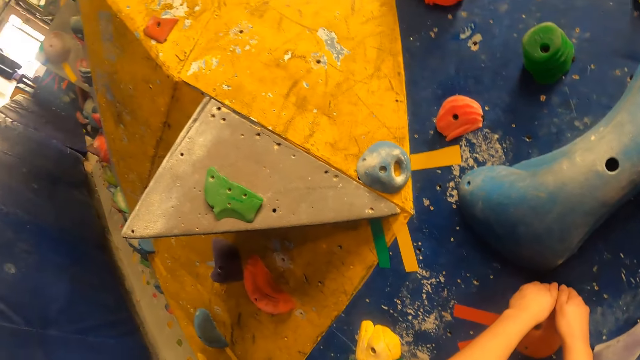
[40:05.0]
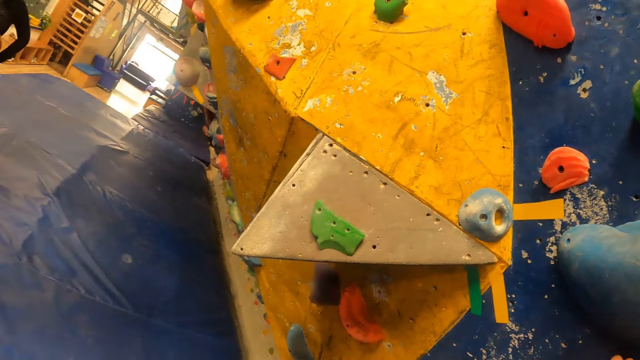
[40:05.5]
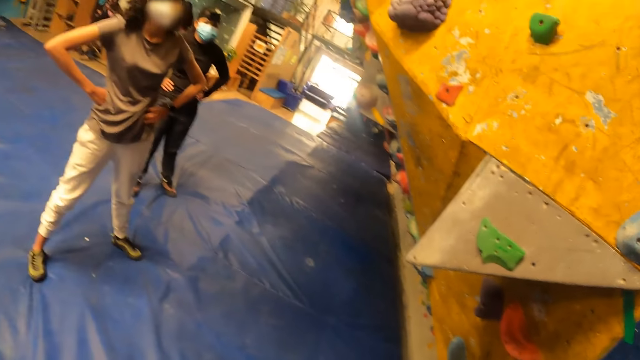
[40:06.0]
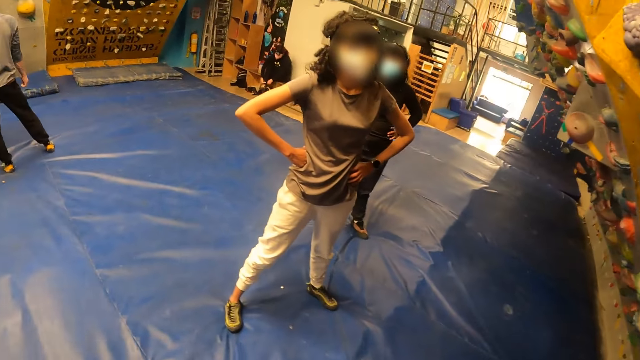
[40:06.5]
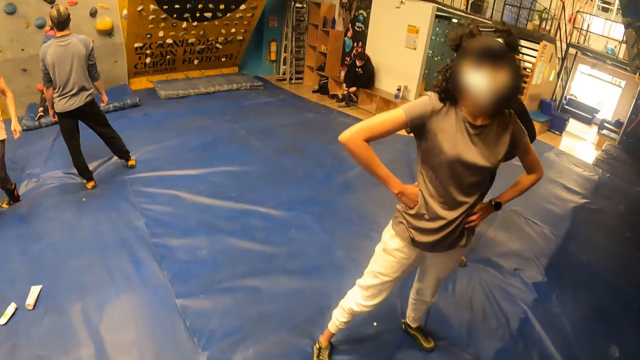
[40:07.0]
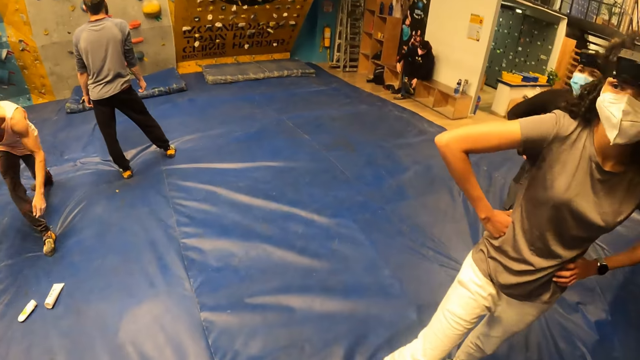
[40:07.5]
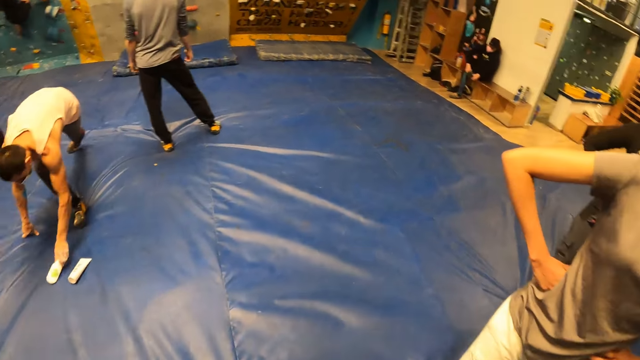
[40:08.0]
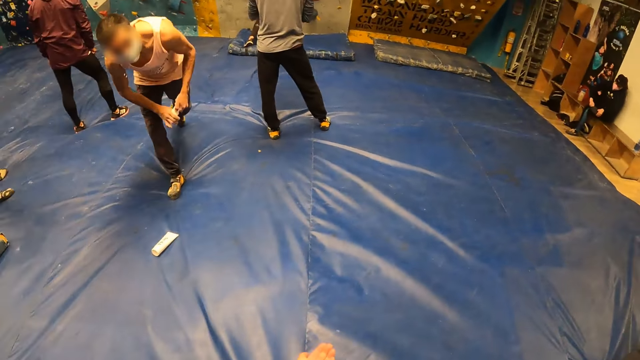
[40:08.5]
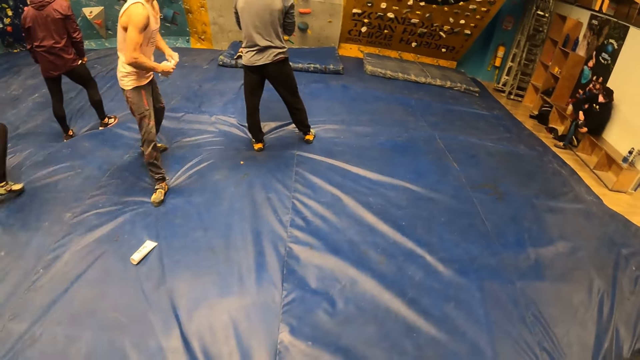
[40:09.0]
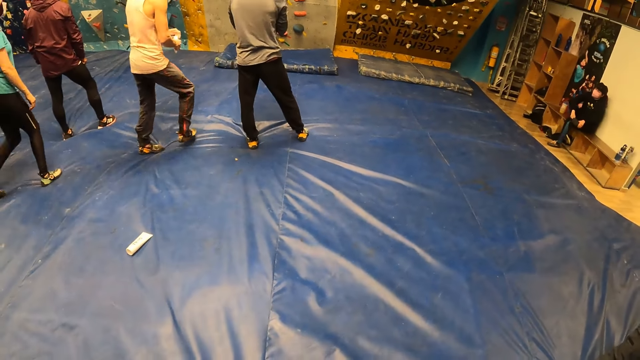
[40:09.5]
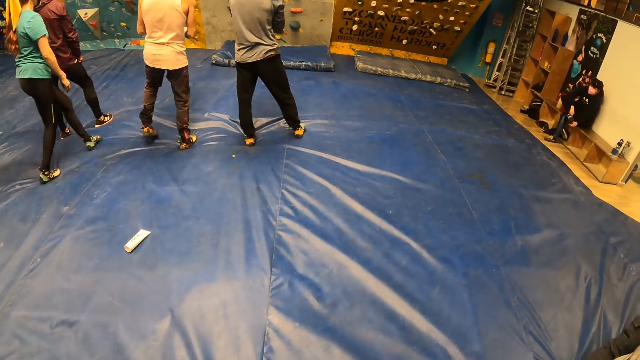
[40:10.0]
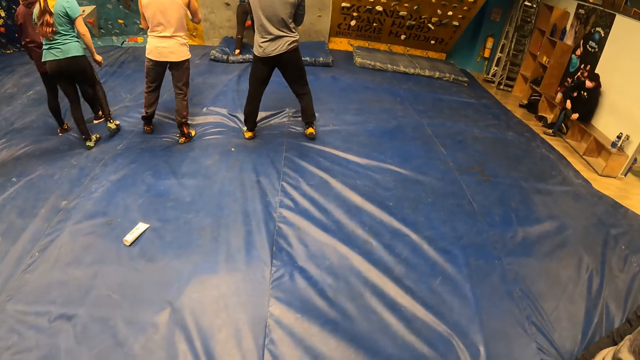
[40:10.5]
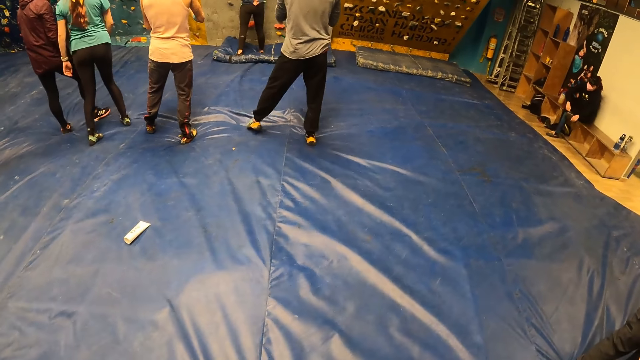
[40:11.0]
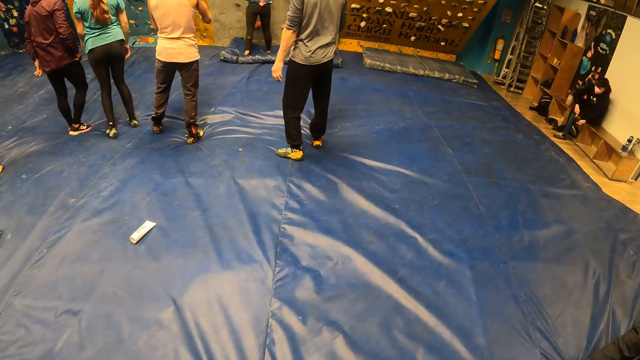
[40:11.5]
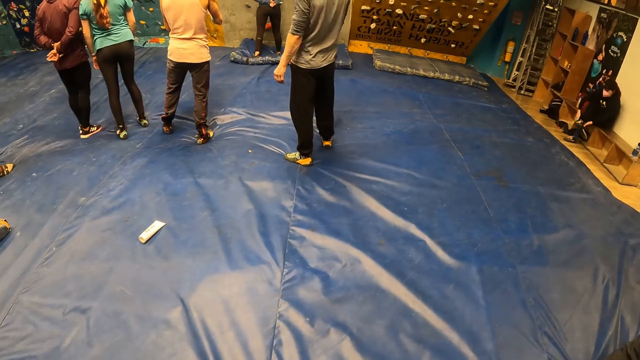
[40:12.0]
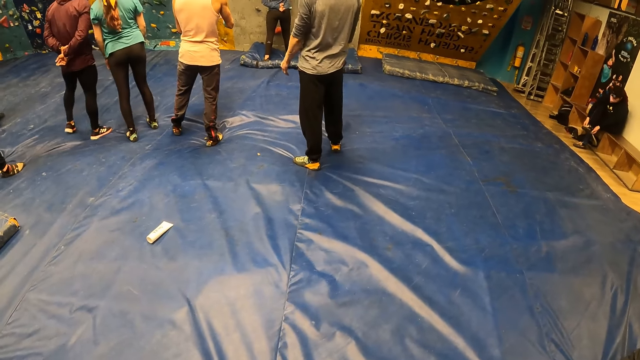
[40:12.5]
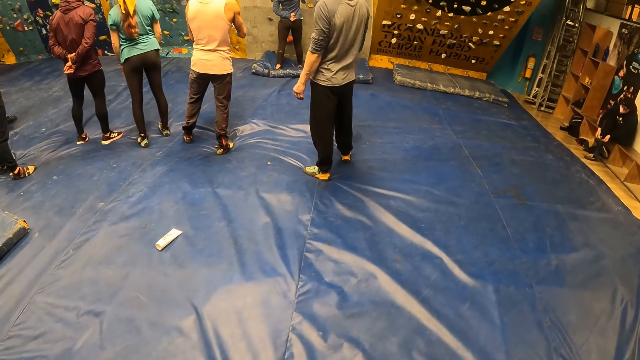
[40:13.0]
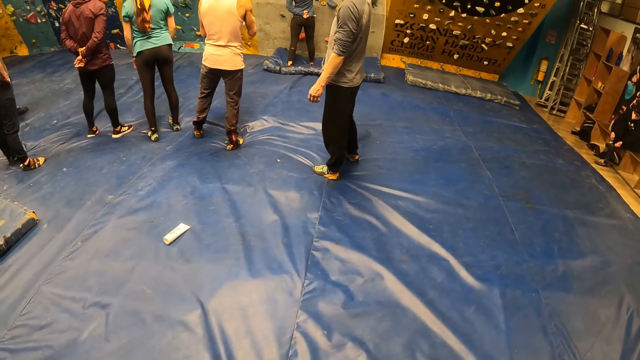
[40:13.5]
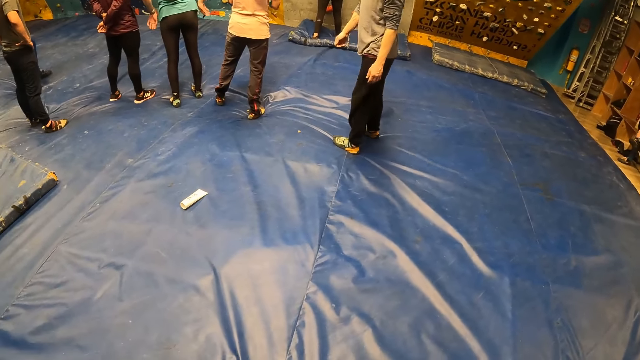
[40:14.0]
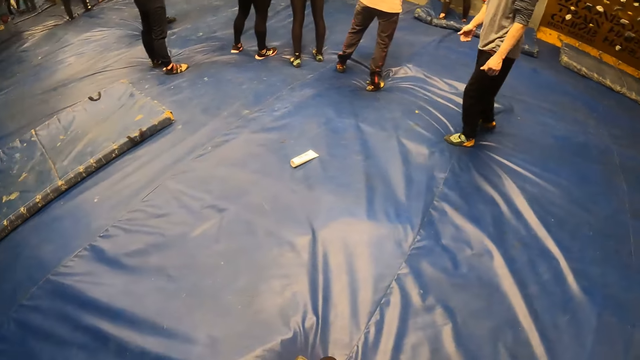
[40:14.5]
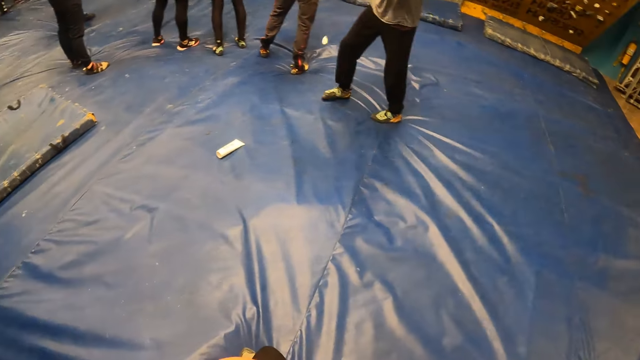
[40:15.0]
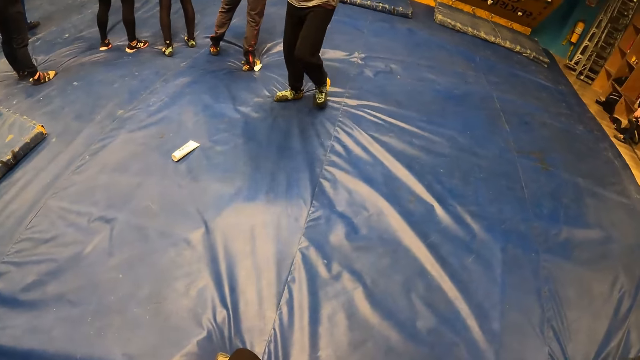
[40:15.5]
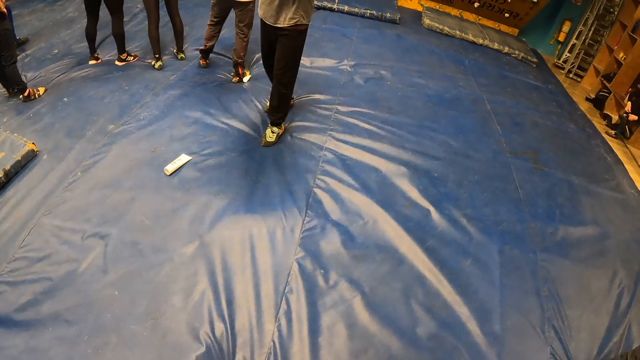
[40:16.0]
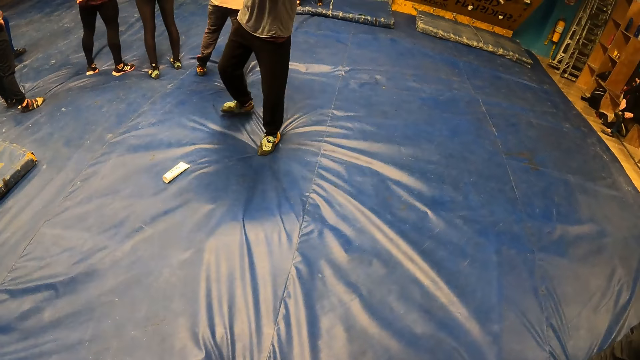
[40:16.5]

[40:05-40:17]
The camera wearer looks around the place. They move hands. They look around the place.

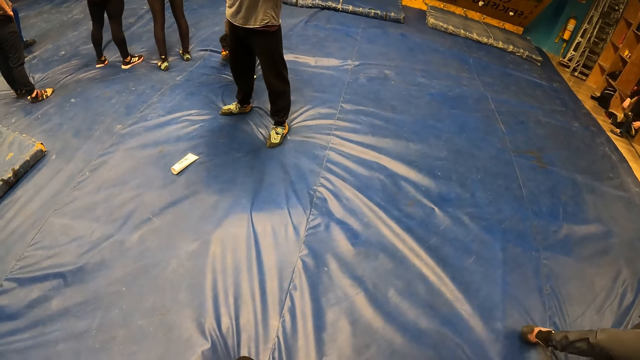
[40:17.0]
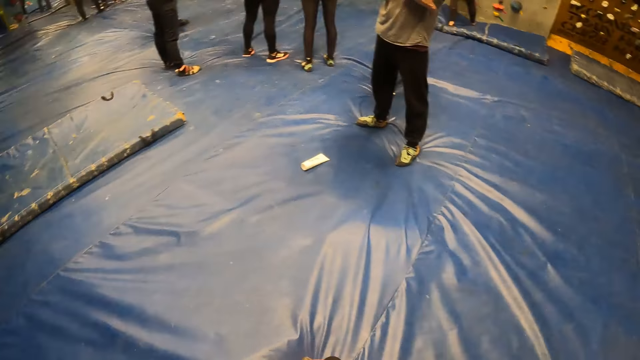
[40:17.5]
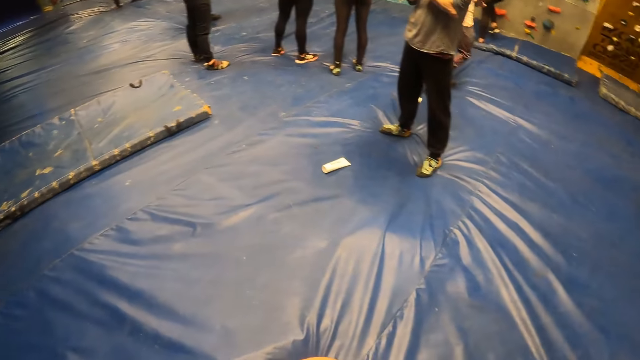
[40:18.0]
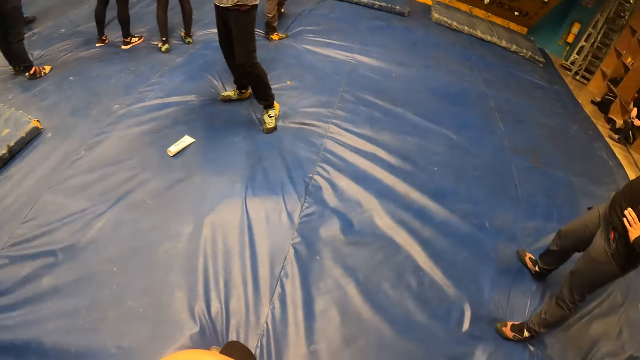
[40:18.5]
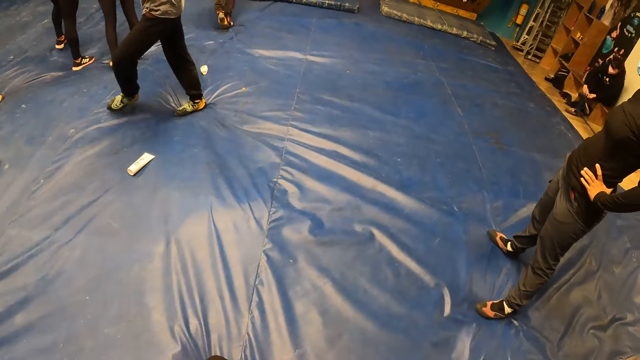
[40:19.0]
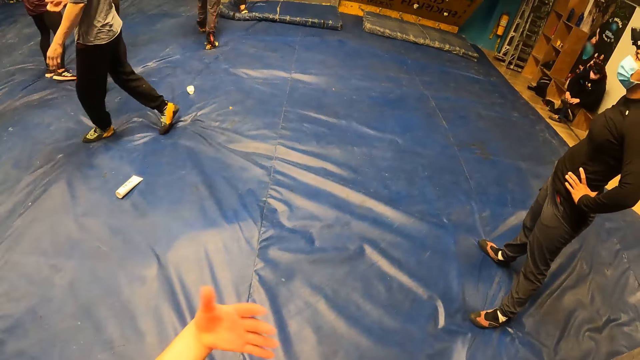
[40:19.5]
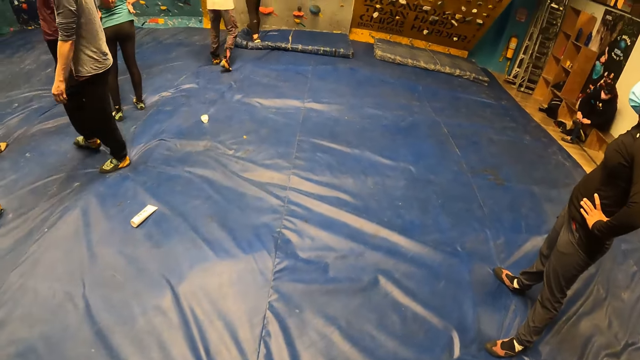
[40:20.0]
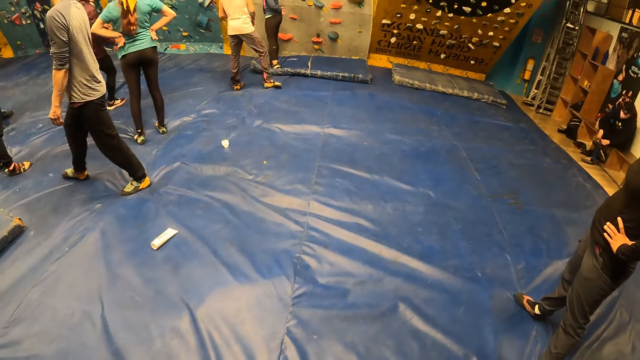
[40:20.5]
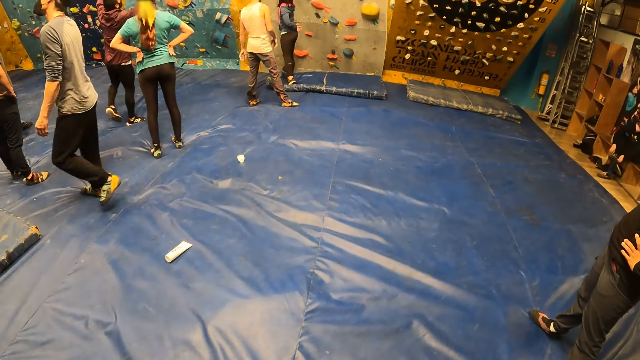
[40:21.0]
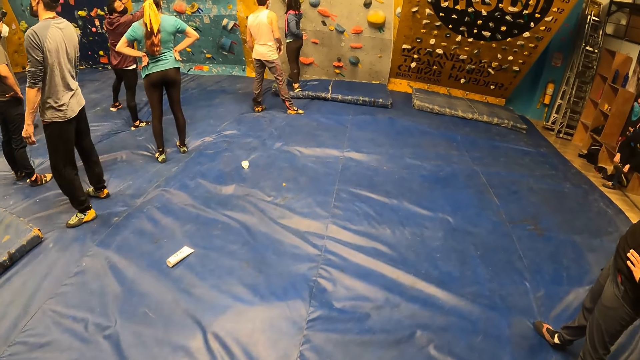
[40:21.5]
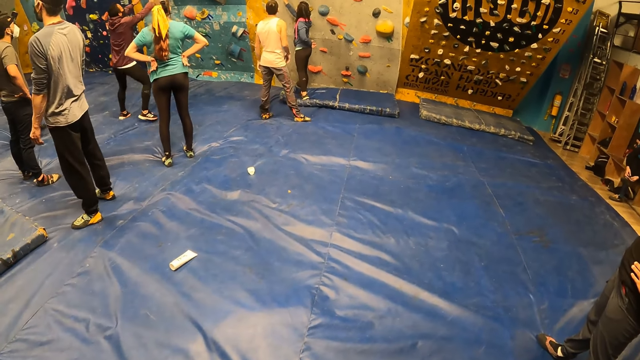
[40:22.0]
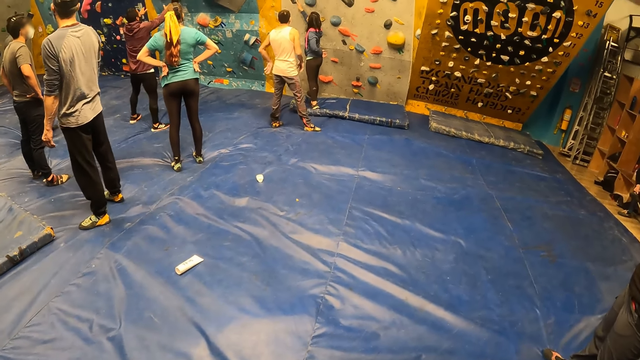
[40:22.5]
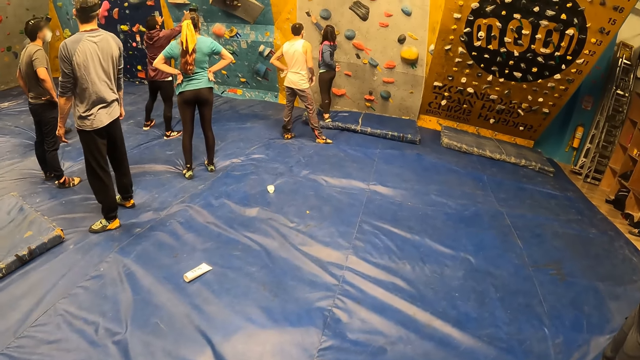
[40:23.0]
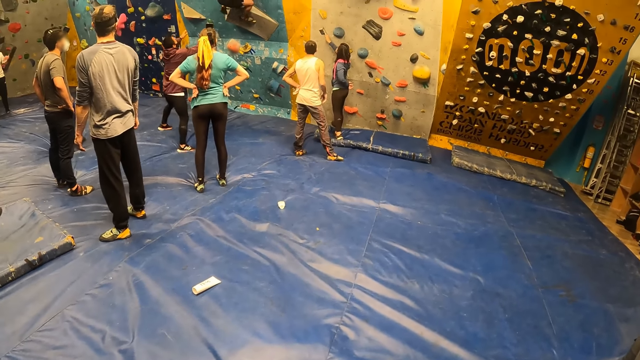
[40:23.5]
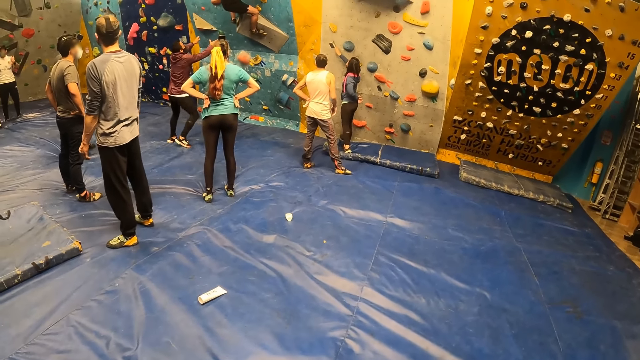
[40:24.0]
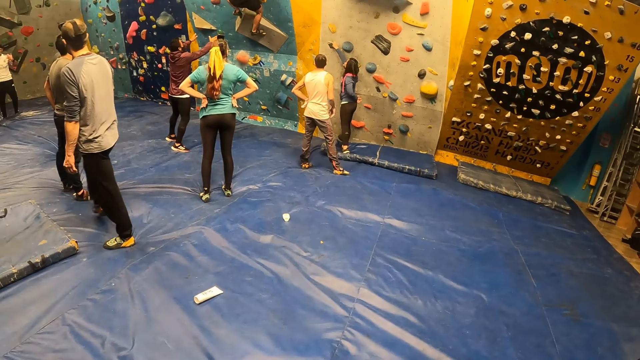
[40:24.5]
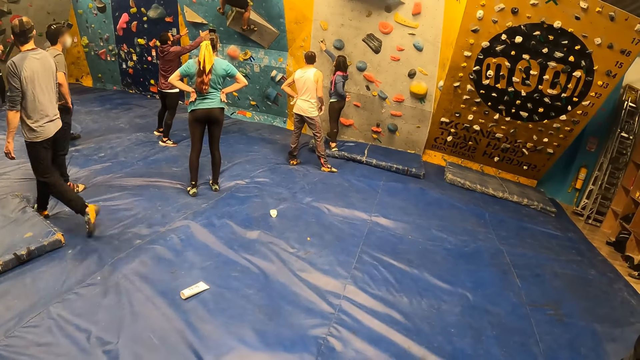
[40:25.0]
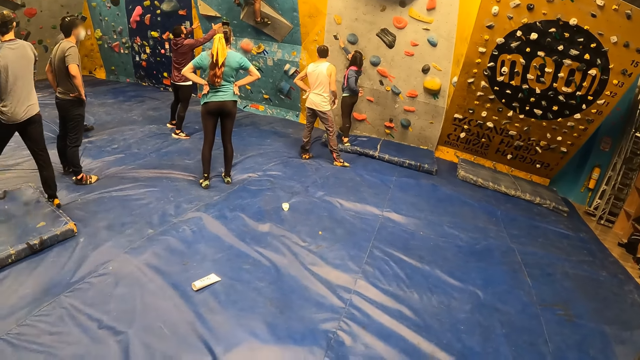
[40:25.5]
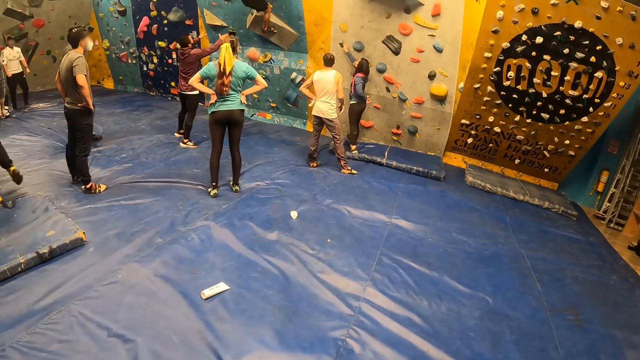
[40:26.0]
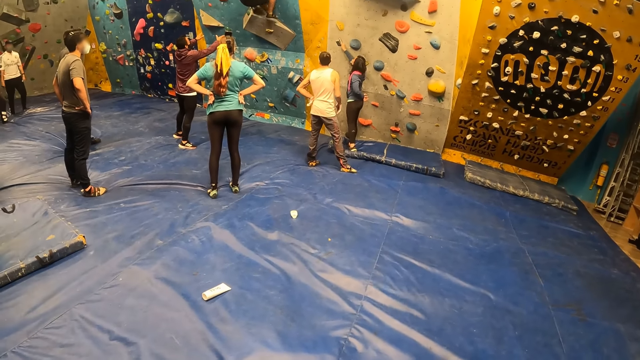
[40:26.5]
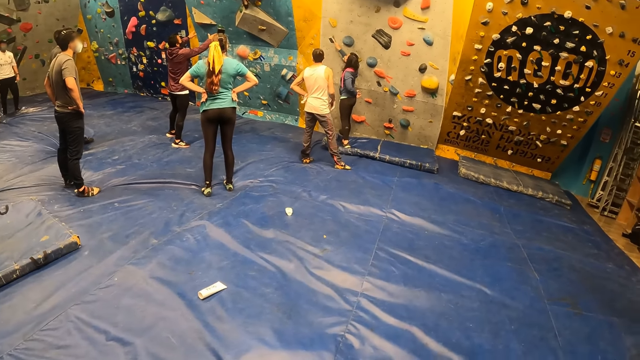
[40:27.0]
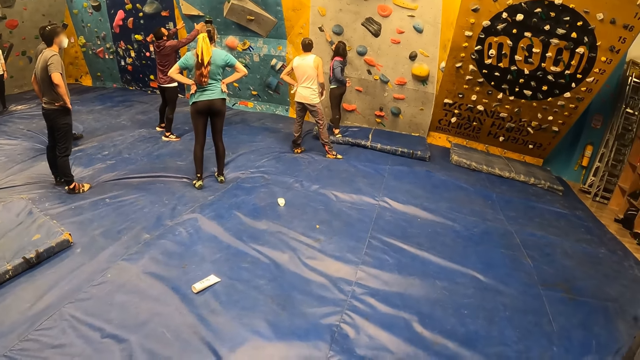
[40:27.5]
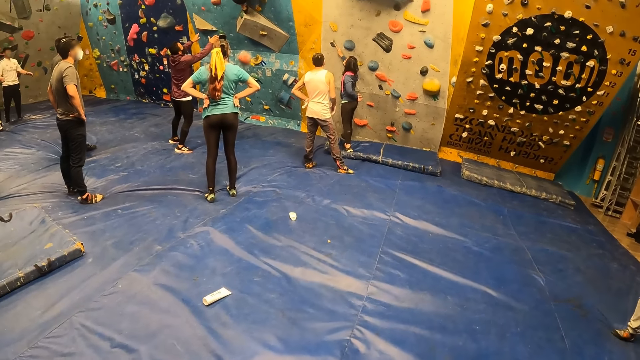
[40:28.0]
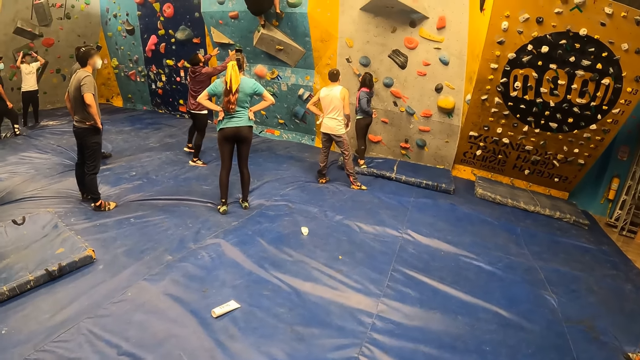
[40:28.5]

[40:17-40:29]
The camera wearer moves hands. They look around the place.
